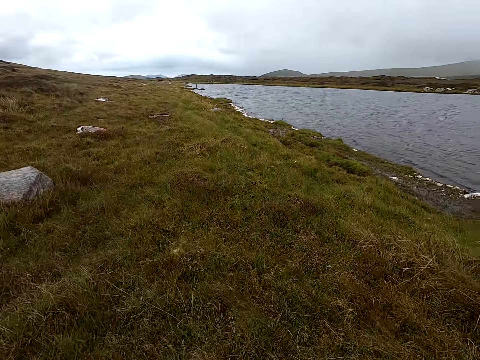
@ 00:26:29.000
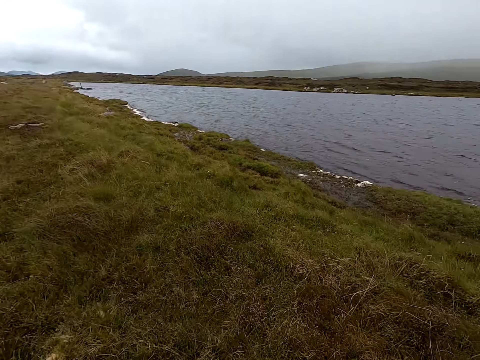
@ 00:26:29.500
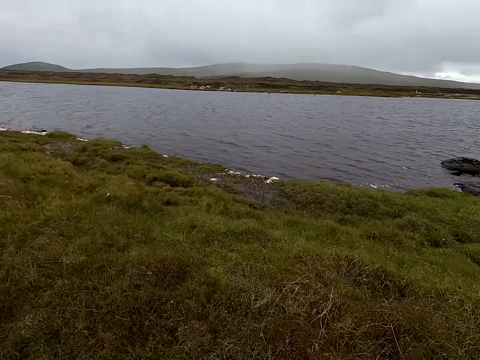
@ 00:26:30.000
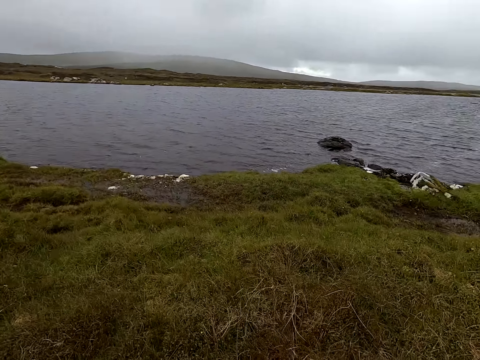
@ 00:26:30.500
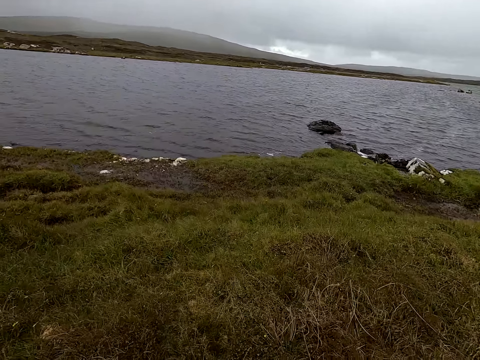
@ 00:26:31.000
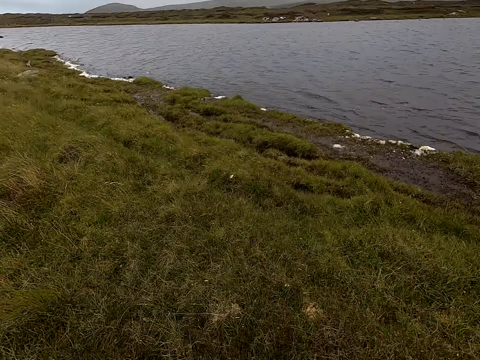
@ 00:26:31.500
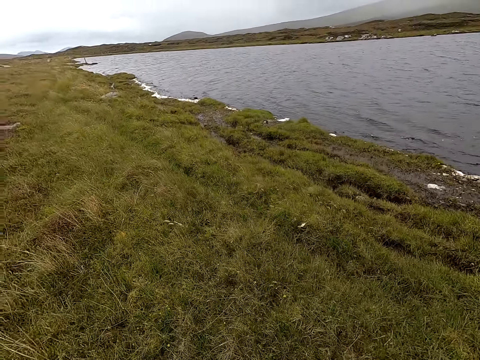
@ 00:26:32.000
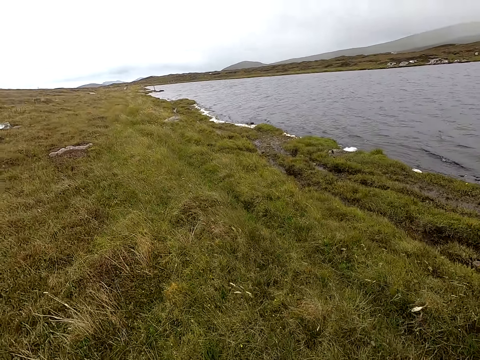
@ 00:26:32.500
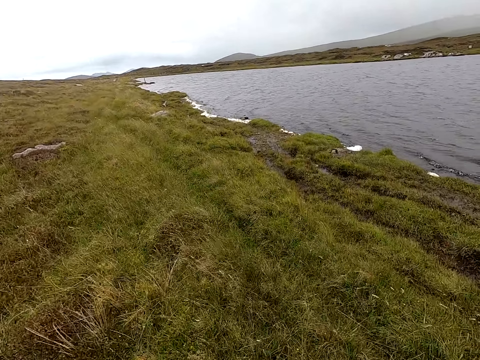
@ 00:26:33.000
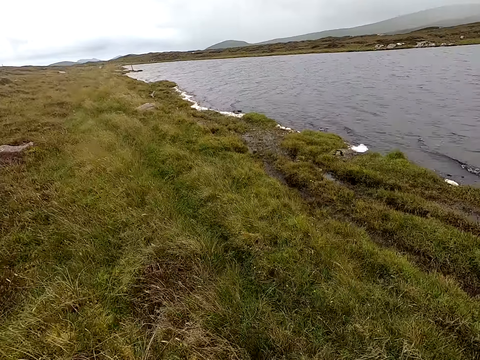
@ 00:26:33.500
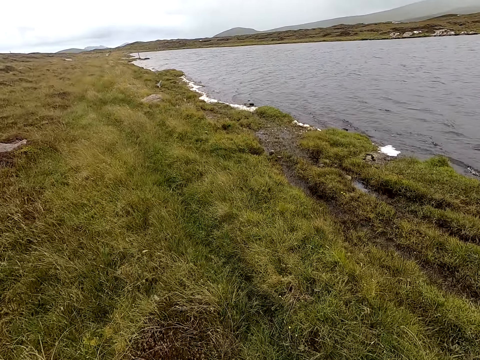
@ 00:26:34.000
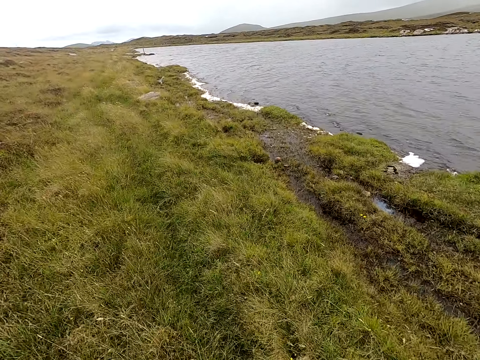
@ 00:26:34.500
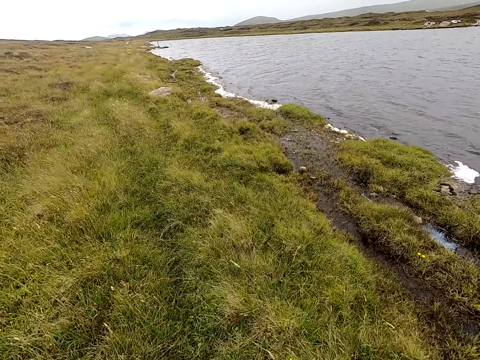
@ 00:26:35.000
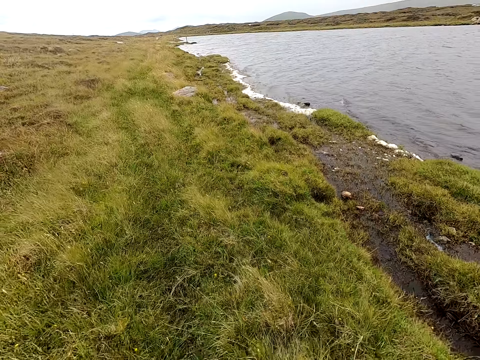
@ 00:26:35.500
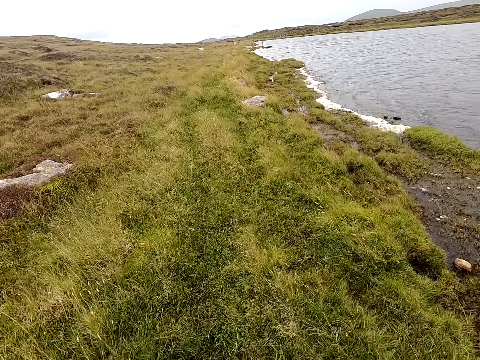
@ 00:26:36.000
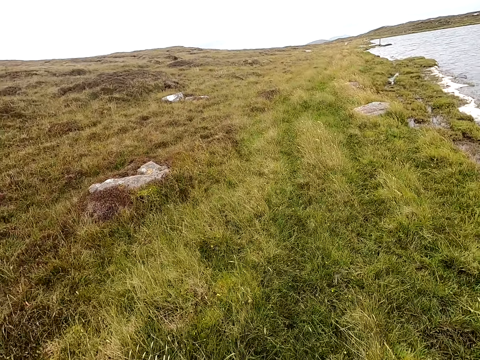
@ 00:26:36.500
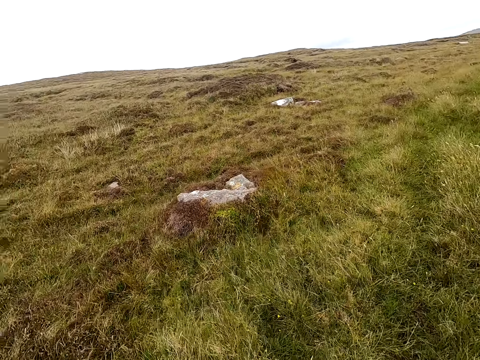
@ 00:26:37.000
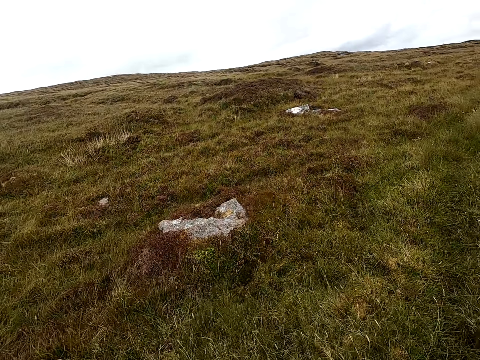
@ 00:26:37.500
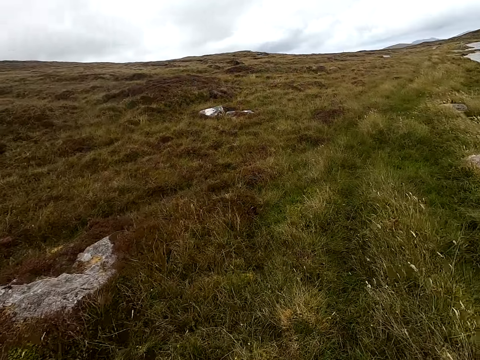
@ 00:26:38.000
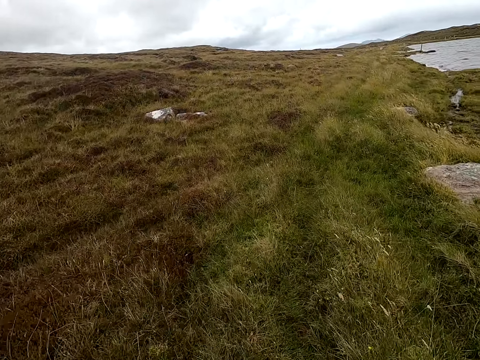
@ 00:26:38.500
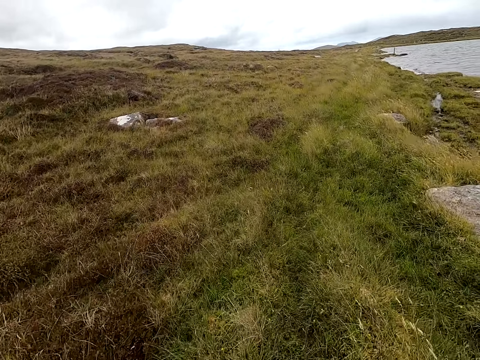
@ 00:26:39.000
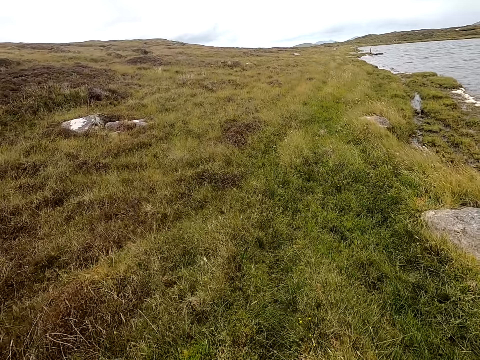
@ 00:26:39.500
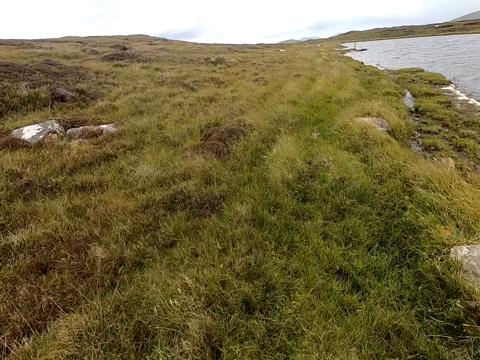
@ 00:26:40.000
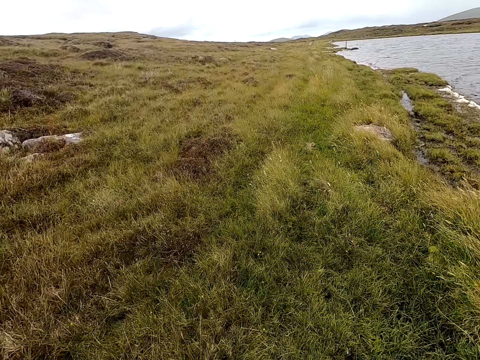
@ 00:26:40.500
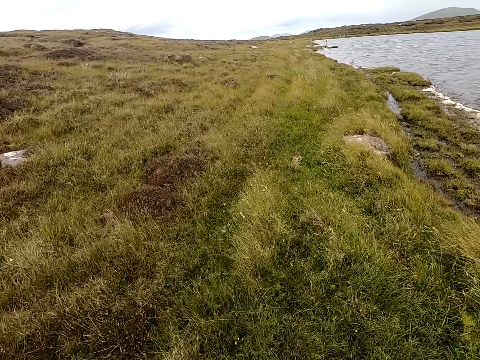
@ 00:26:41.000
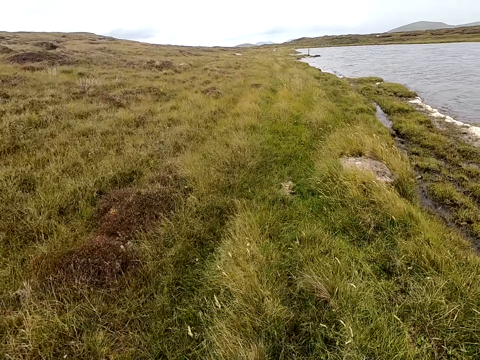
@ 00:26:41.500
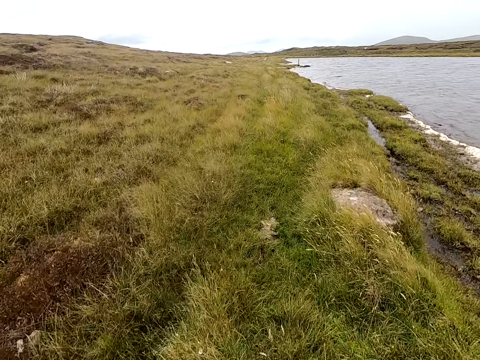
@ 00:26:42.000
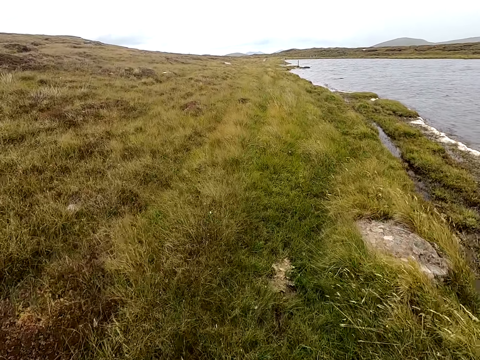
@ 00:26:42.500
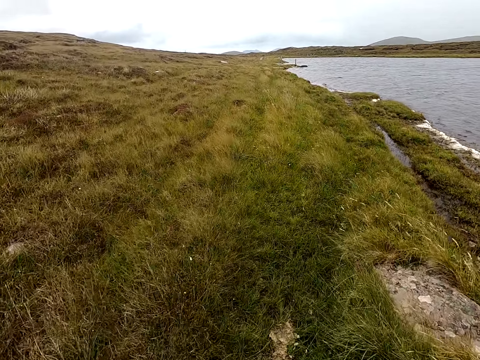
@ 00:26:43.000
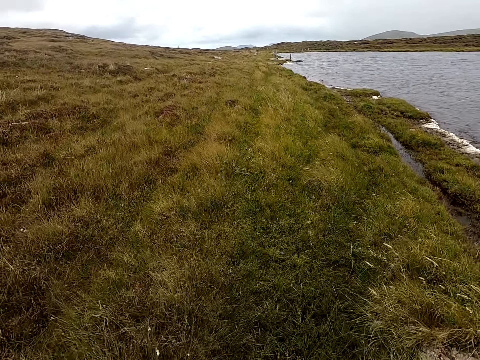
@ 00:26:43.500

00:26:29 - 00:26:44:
The camera wearer walks and looks around.

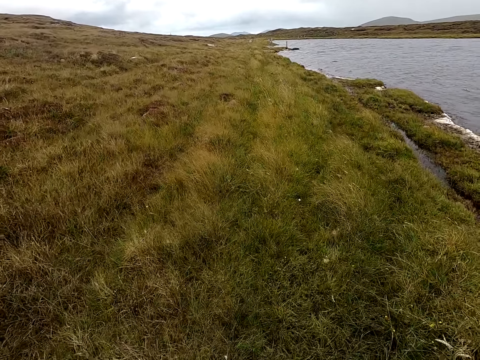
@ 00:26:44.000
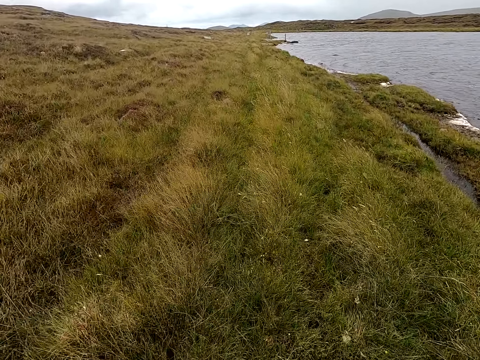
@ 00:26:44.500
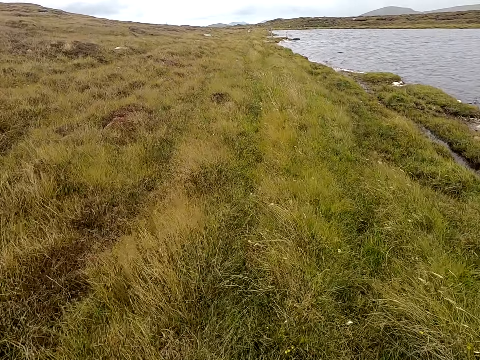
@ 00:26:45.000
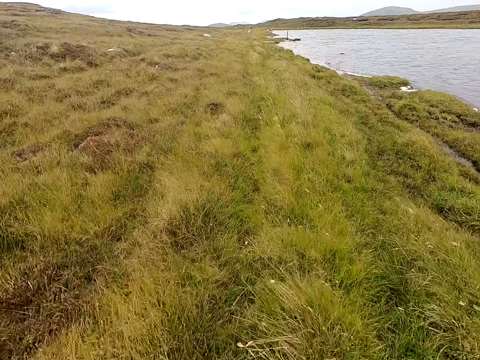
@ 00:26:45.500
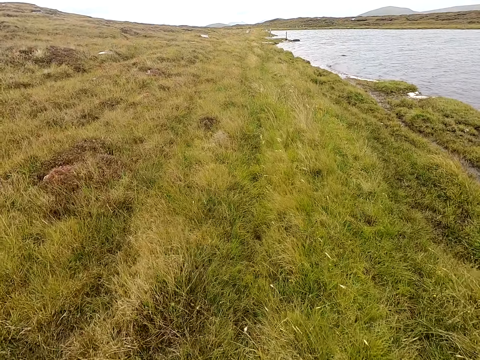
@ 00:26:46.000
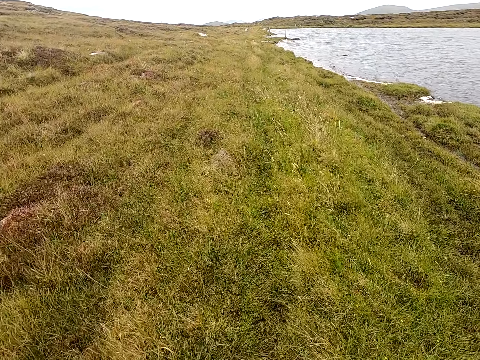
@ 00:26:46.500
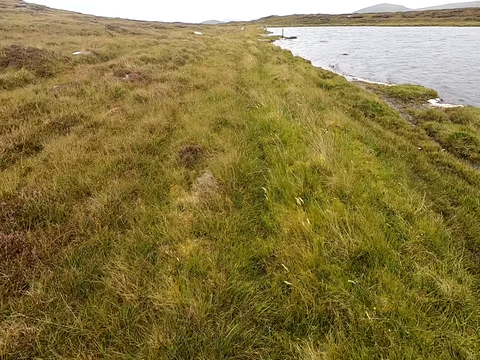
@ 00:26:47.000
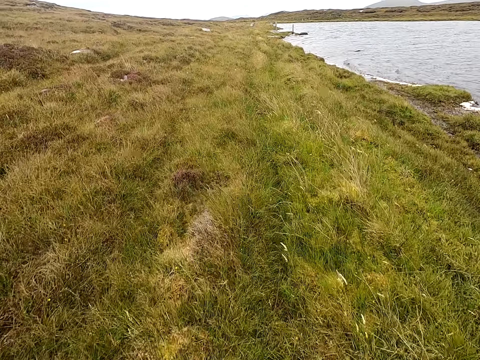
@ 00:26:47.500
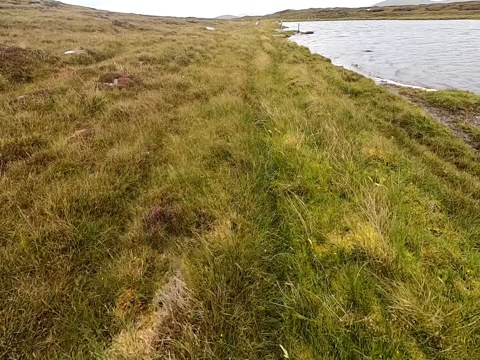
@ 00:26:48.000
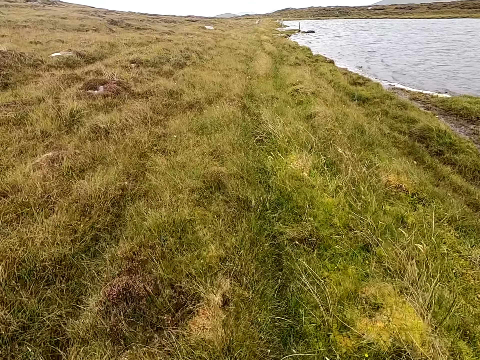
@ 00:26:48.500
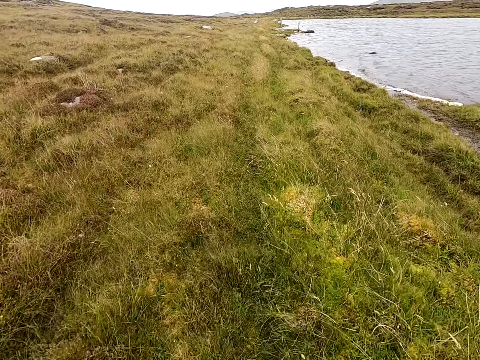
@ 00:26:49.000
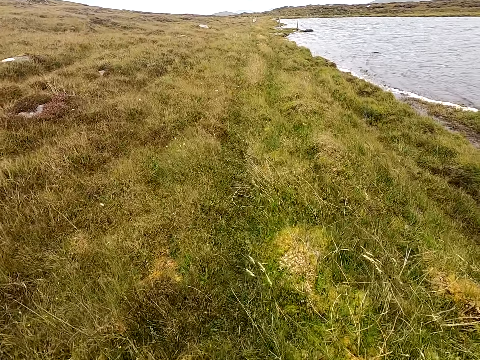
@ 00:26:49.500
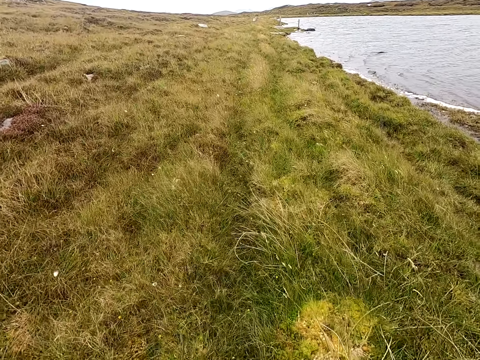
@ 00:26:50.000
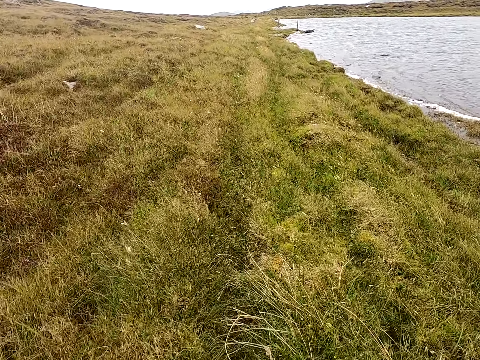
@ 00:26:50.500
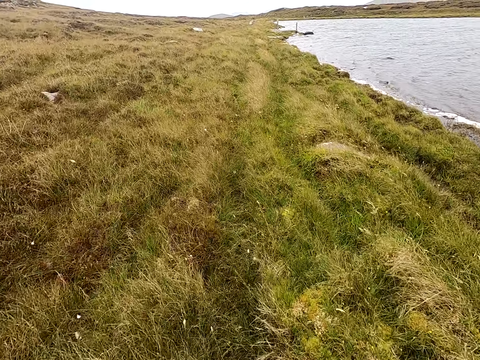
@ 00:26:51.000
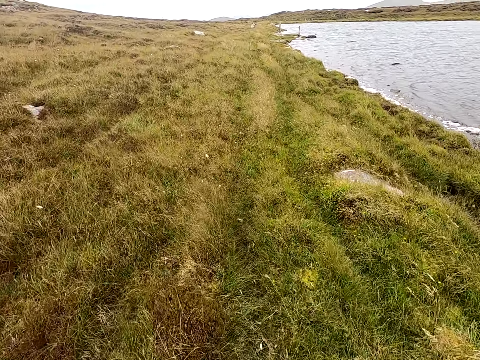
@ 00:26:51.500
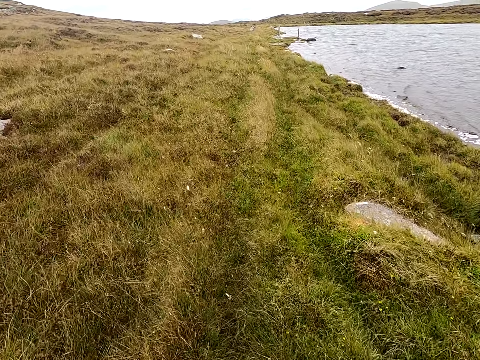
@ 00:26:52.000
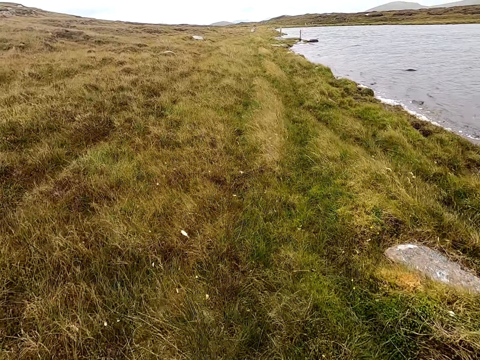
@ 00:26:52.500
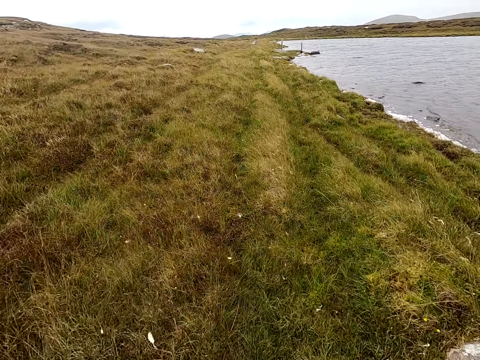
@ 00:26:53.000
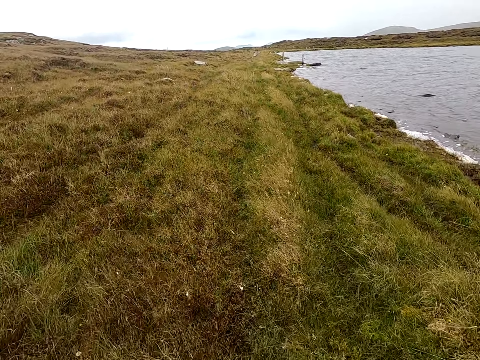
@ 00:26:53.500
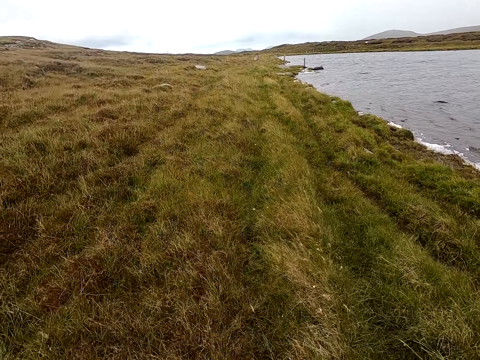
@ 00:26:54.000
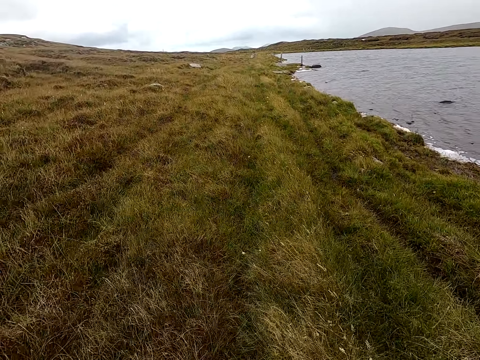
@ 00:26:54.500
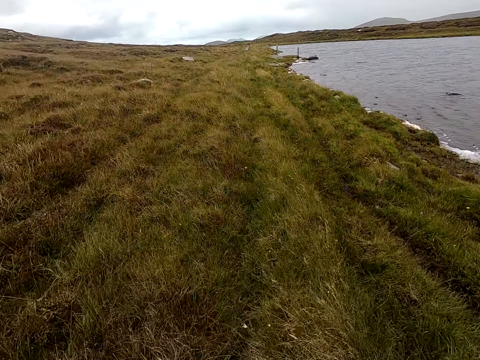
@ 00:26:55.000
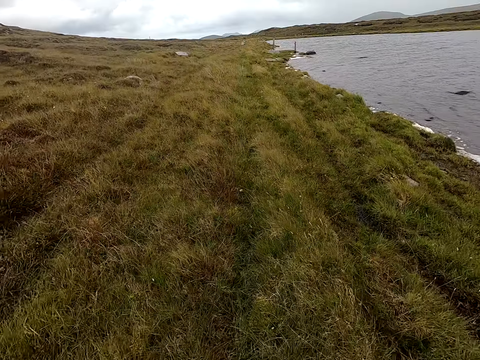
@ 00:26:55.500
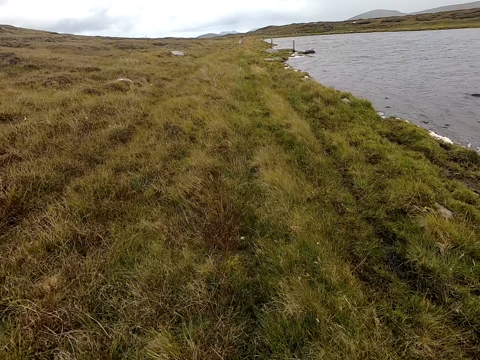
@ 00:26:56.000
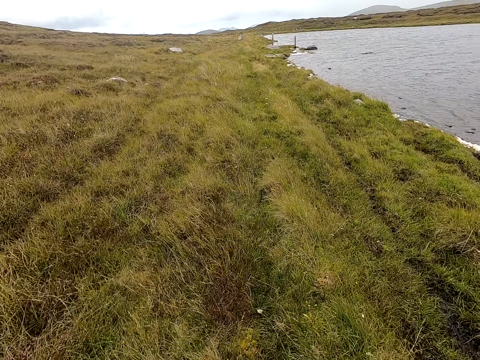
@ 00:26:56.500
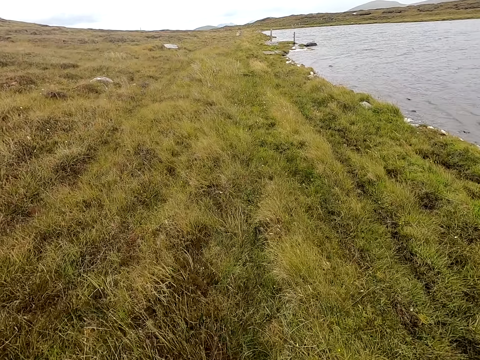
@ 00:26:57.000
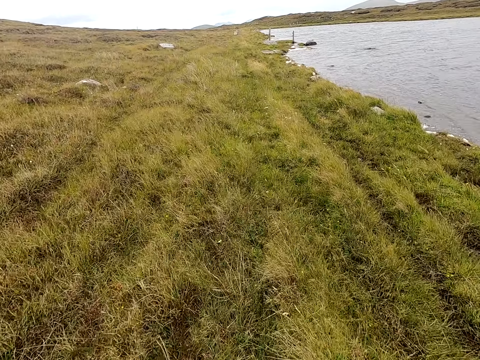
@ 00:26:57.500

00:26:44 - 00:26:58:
The camera wearer walks in the field.
